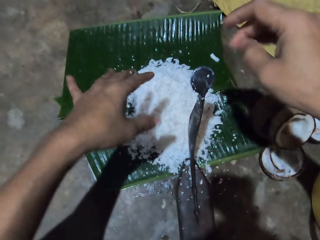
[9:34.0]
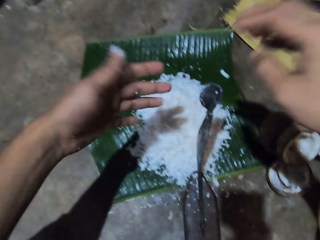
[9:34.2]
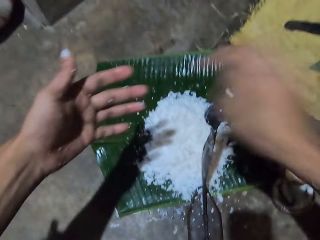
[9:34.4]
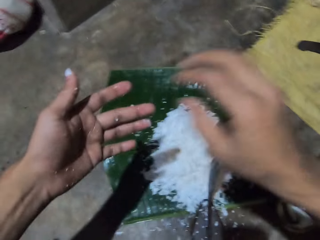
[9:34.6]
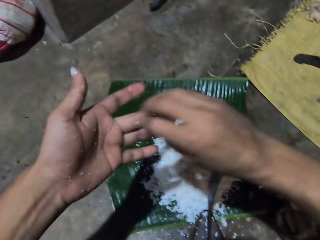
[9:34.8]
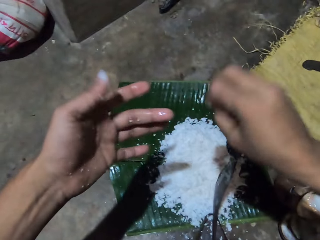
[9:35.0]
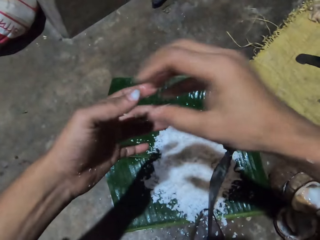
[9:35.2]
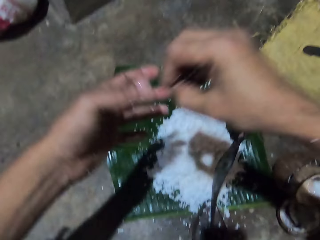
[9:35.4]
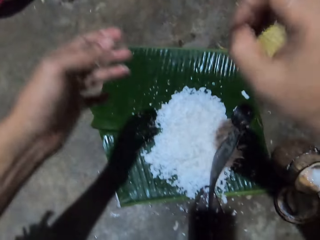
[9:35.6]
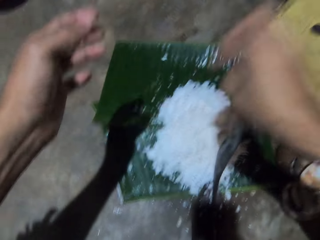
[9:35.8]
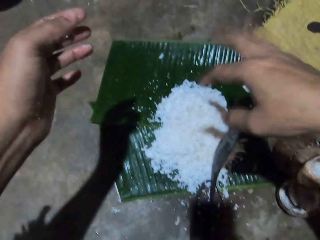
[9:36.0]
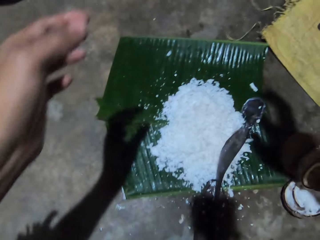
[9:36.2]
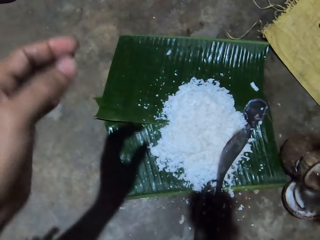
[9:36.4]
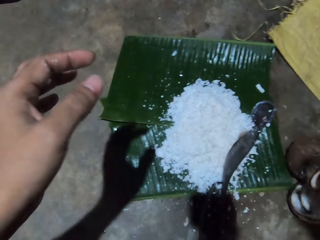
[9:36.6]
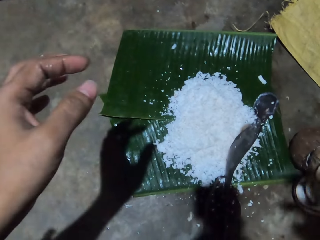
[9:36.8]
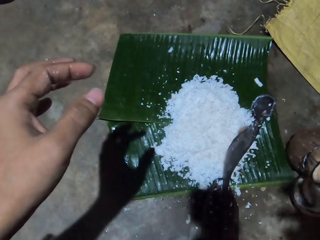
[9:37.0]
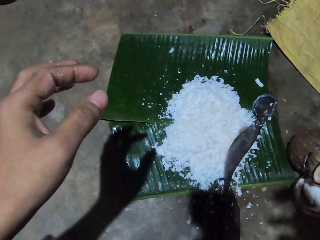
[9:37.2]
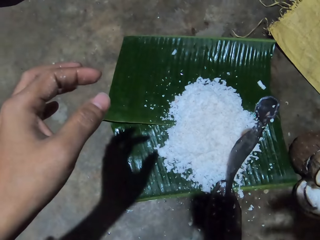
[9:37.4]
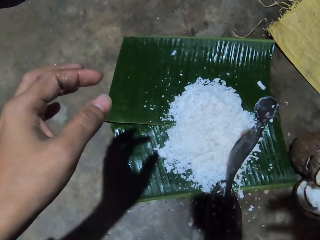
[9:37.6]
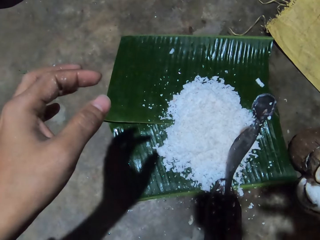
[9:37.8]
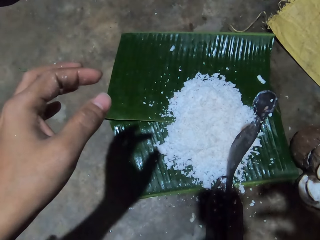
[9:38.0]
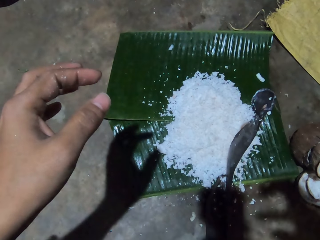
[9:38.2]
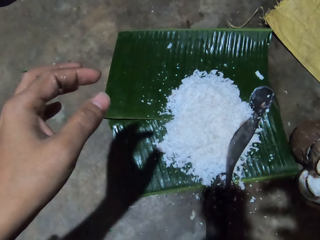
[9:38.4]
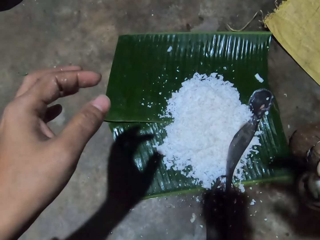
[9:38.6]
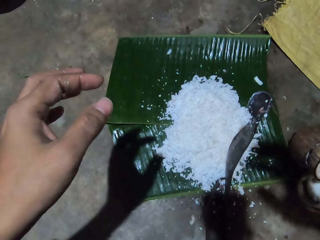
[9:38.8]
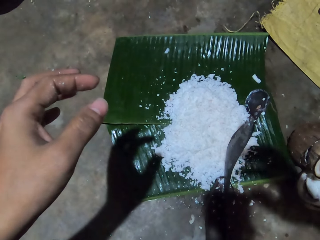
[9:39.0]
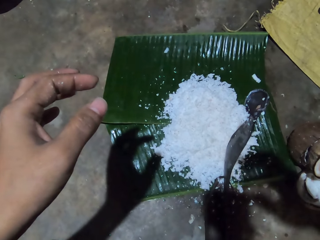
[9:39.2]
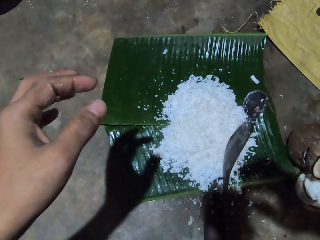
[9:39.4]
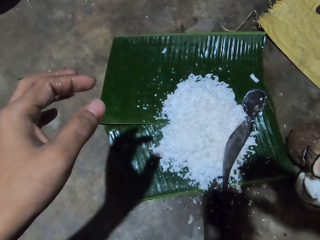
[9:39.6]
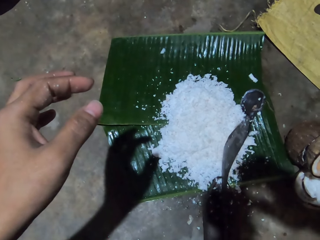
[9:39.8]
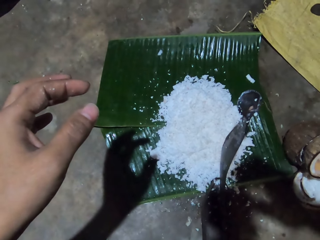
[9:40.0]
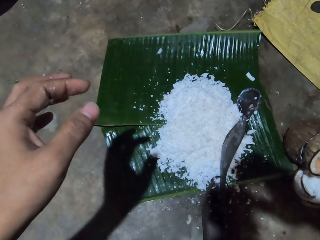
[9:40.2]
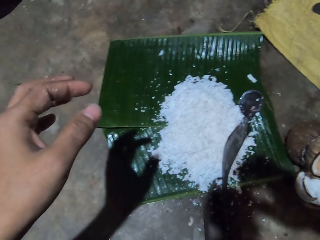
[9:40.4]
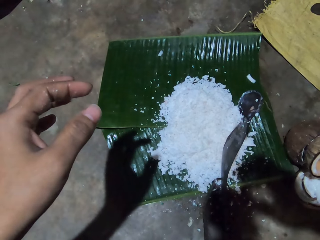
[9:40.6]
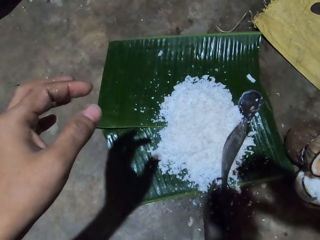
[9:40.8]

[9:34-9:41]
The camera wearer removes coconut particles from her left hand with her right hand. She does something.
